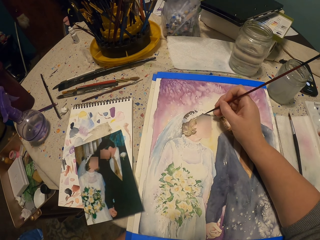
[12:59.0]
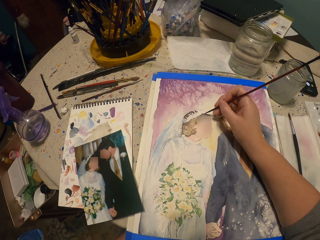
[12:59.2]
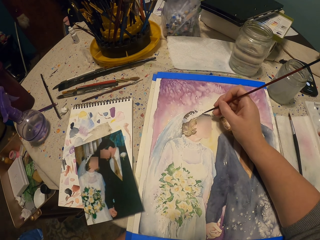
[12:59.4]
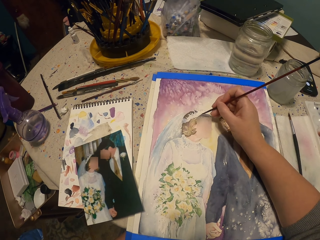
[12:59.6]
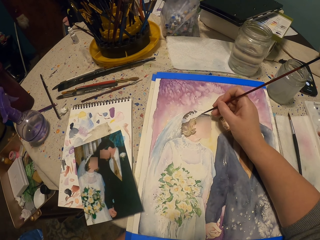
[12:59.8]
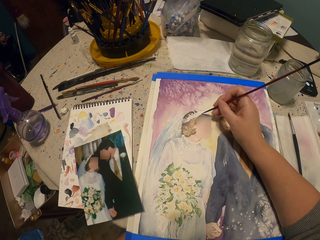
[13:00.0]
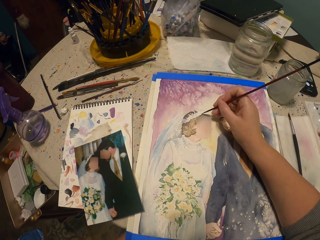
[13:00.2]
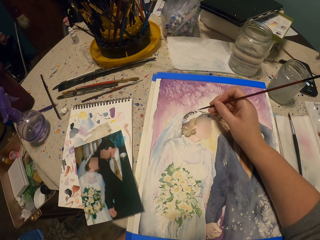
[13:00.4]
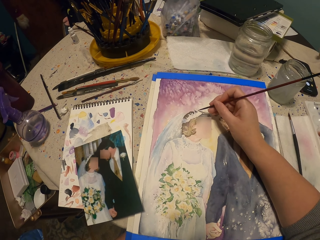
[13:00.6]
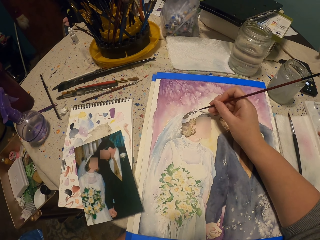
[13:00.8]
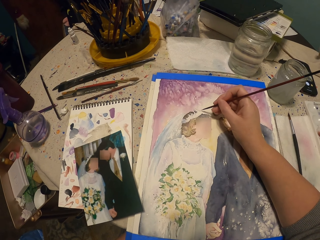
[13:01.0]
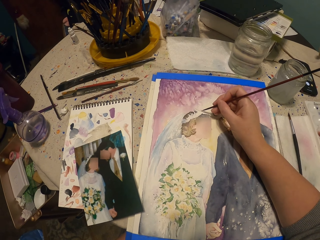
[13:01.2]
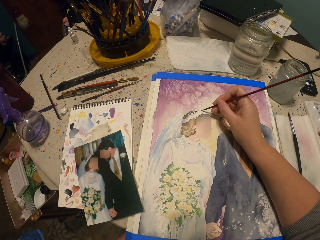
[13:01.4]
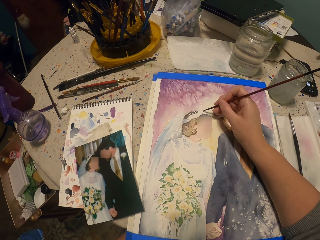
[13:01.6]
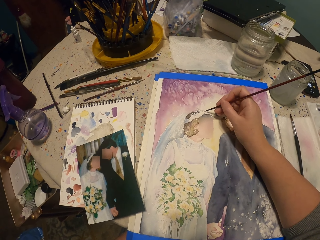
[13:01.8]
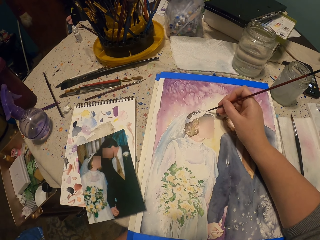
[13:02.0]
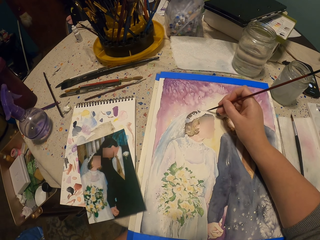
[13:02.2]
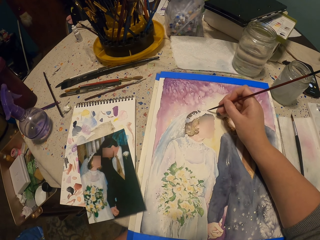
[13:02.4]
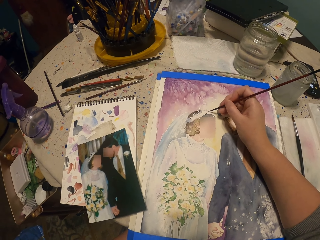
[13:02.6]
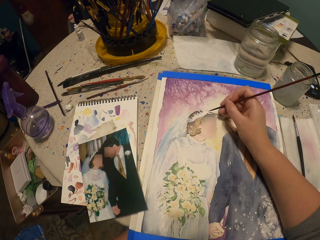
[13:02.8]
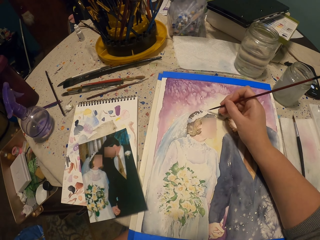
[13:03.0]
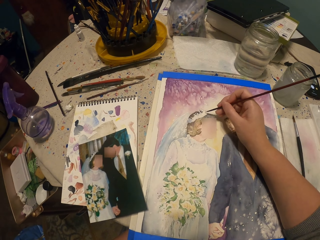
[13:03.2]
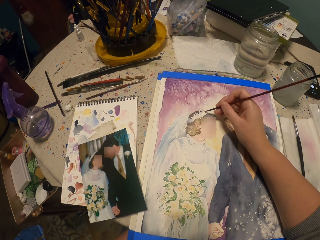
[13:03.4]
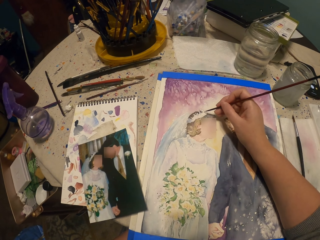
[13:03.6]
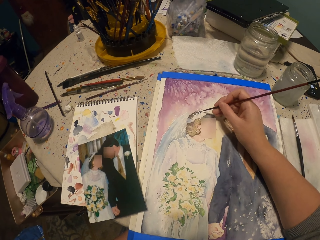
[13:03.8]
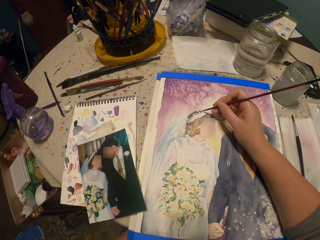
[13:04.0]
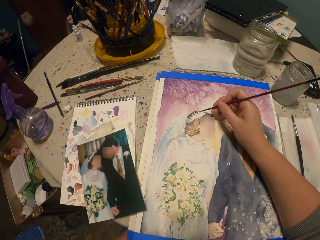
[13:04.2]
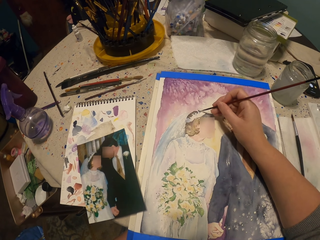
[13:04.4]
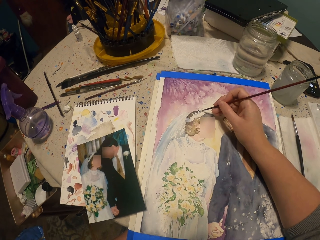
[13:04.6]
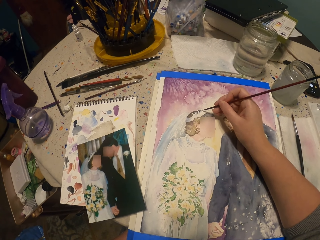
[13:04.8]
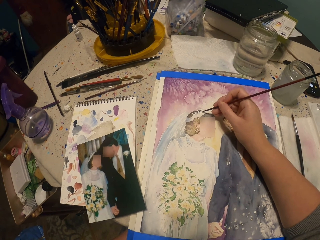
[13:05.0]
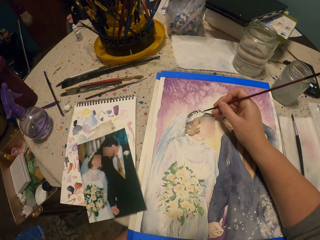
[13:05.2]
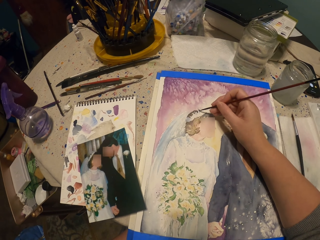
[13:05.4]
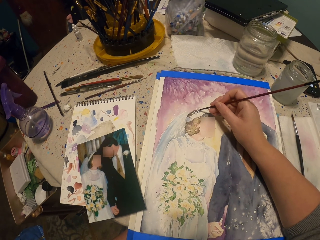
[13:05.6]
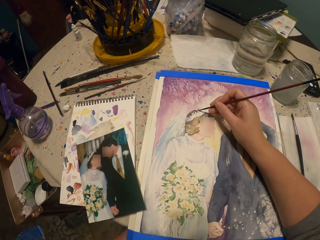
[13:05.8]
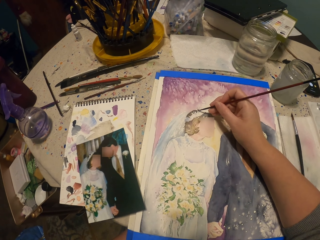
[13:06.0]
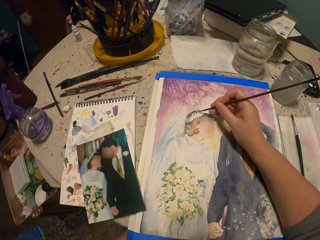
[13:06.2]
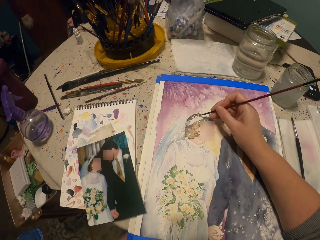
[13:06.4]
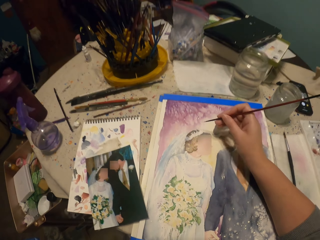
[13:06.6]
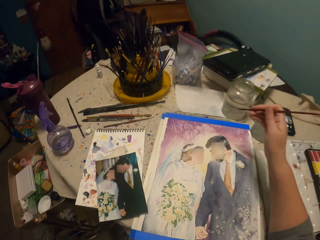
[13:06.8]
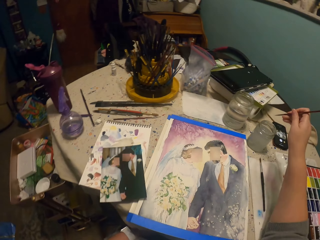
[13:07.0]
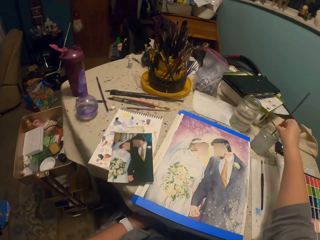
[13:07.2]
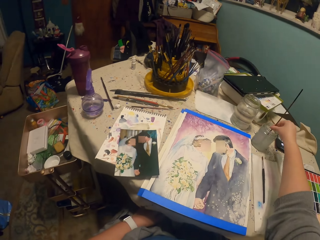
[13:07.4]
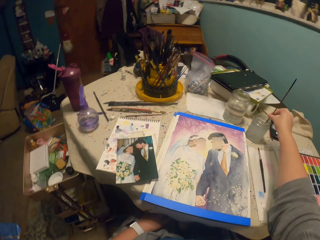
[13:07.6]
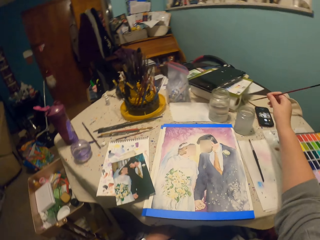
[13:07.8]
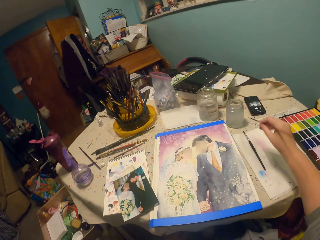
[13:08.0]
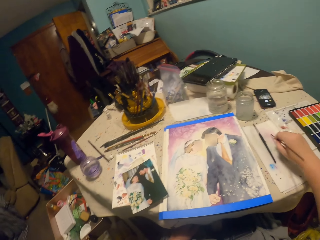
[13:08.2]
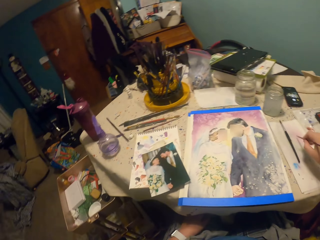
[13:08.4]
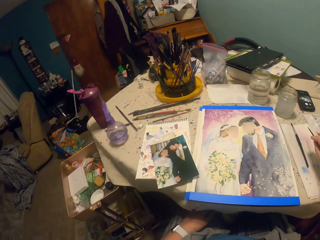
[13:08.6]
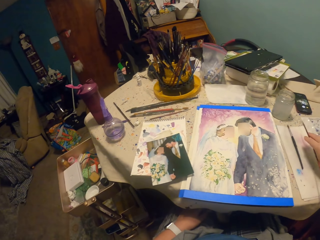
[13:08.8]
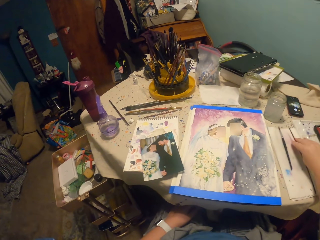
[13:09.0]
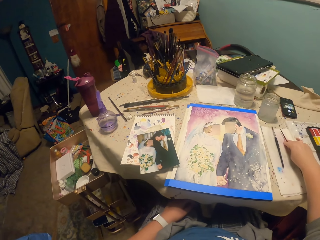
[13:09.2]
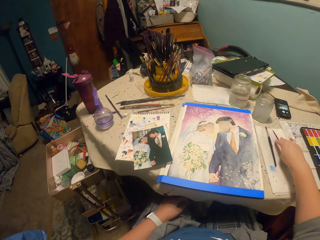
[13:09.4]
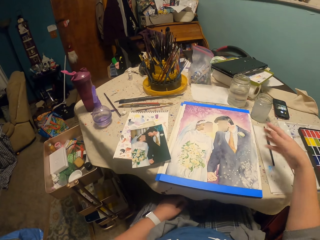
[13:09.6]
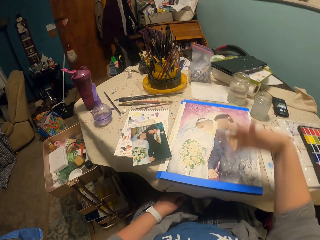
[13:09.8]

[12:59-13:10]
The camera wearer dips the painting brush or pen brush into the water. They put the pen brush on the table.

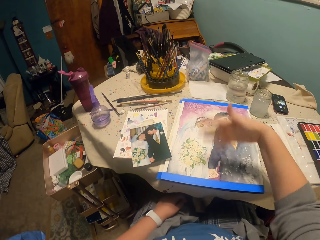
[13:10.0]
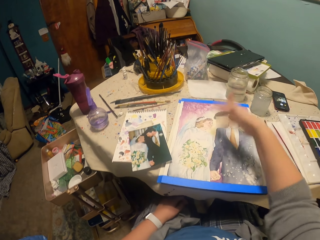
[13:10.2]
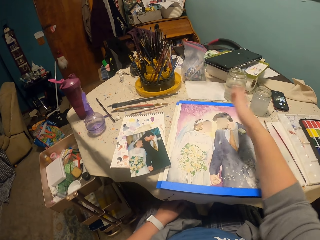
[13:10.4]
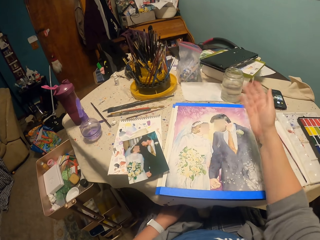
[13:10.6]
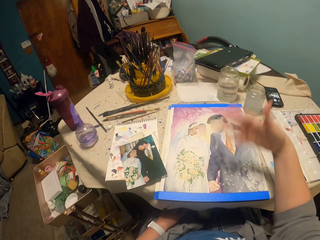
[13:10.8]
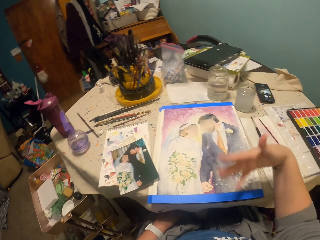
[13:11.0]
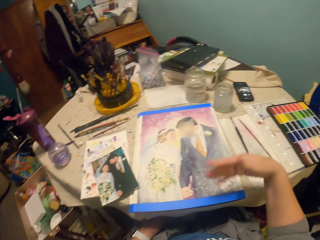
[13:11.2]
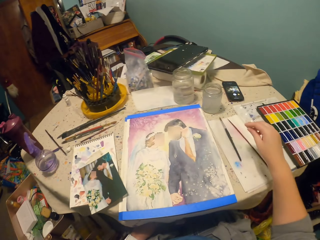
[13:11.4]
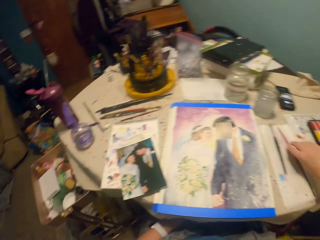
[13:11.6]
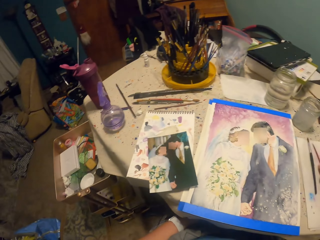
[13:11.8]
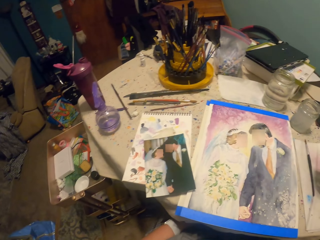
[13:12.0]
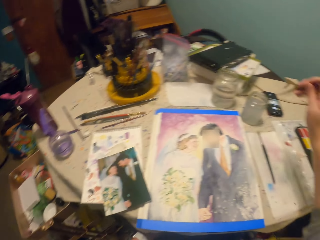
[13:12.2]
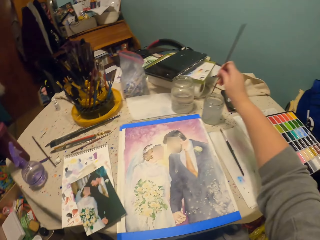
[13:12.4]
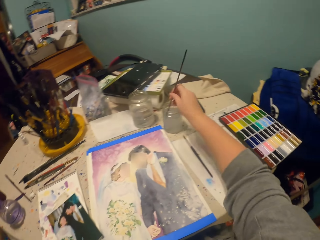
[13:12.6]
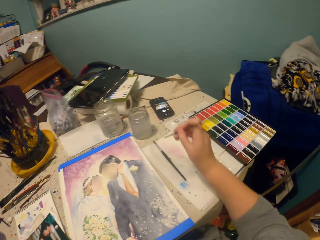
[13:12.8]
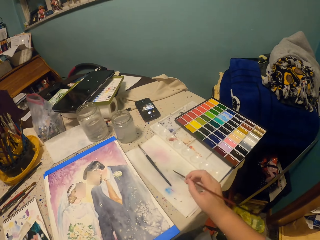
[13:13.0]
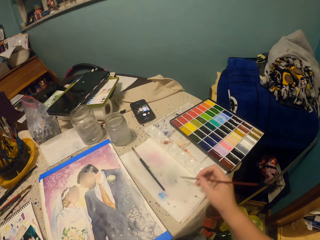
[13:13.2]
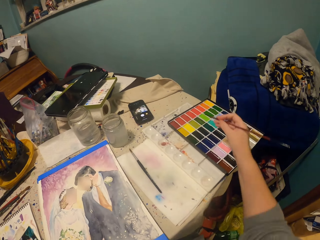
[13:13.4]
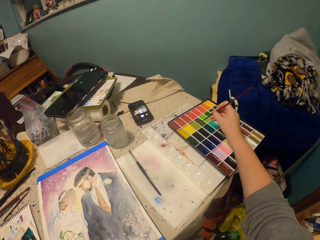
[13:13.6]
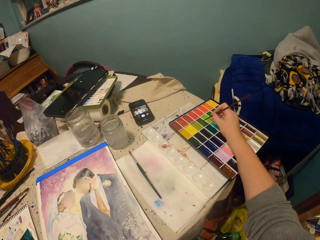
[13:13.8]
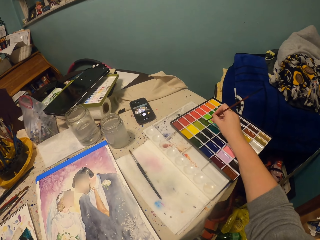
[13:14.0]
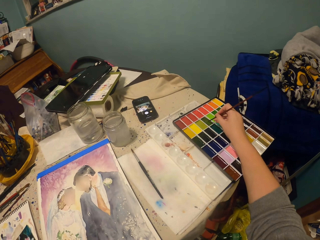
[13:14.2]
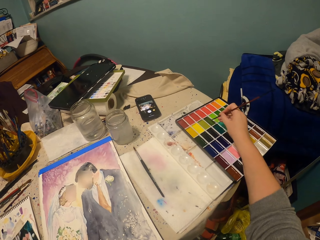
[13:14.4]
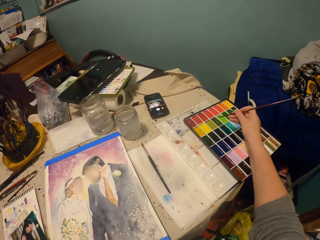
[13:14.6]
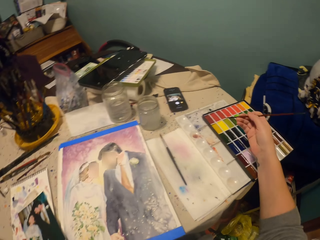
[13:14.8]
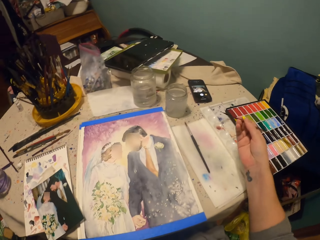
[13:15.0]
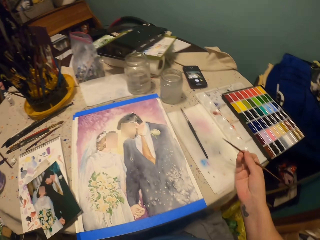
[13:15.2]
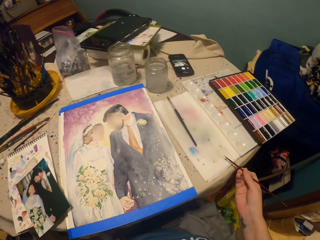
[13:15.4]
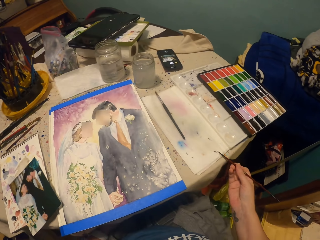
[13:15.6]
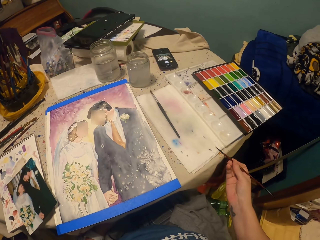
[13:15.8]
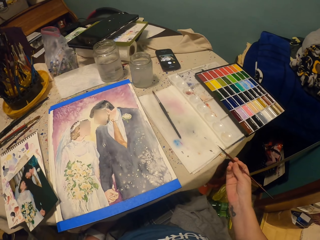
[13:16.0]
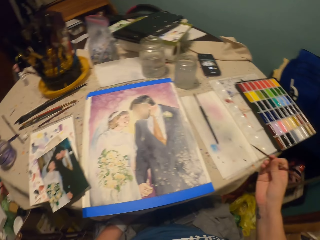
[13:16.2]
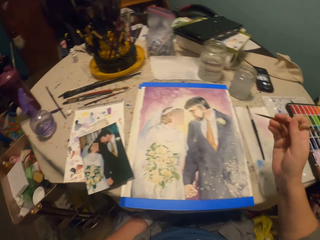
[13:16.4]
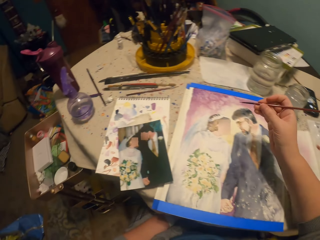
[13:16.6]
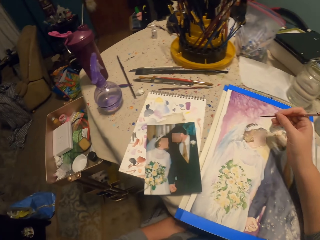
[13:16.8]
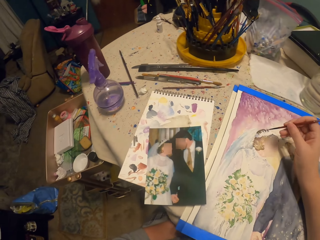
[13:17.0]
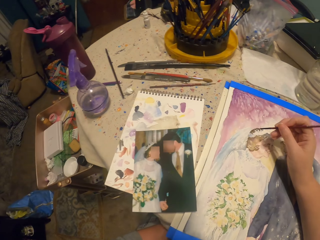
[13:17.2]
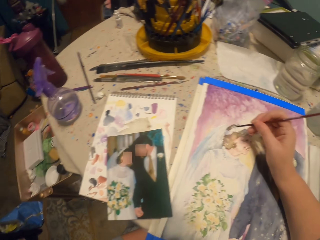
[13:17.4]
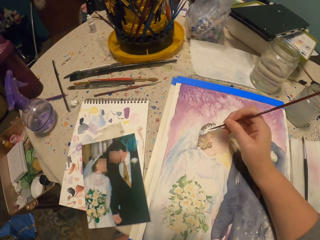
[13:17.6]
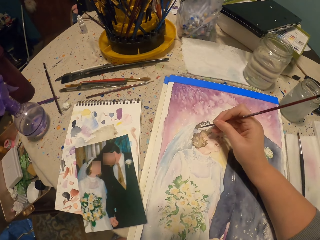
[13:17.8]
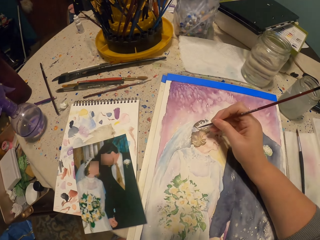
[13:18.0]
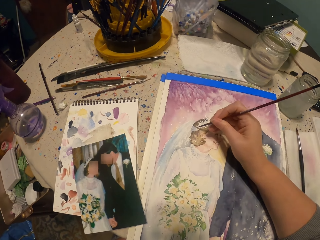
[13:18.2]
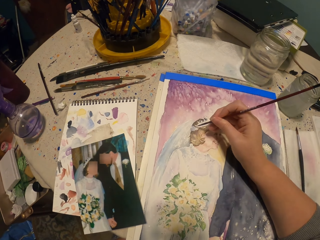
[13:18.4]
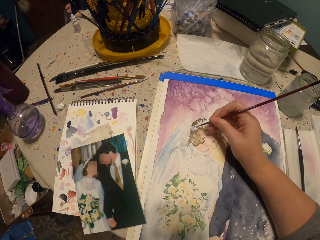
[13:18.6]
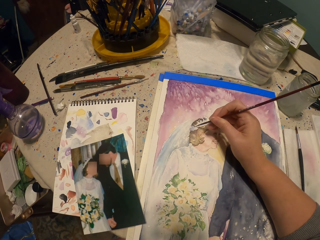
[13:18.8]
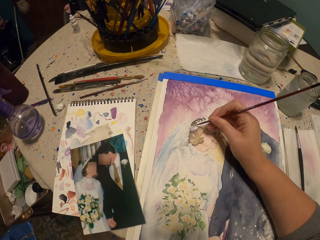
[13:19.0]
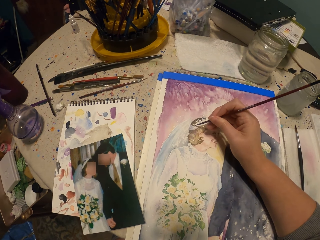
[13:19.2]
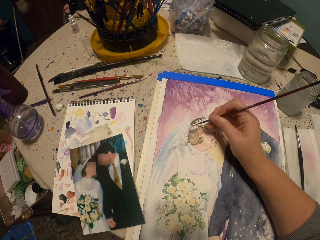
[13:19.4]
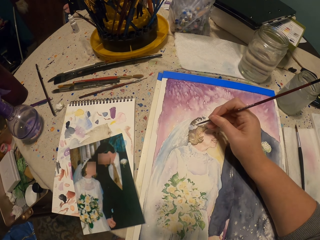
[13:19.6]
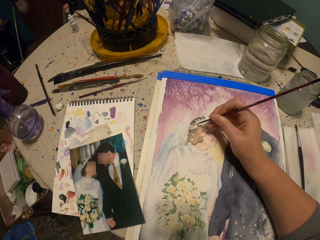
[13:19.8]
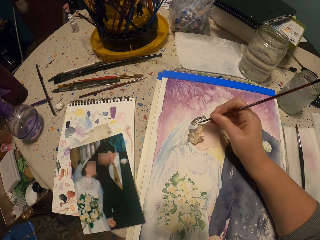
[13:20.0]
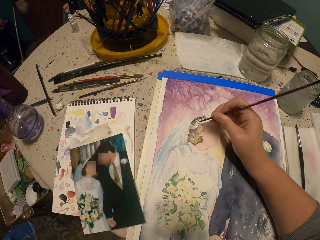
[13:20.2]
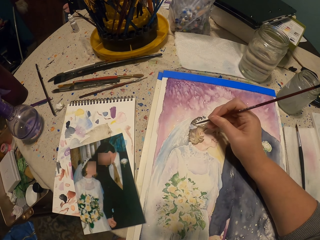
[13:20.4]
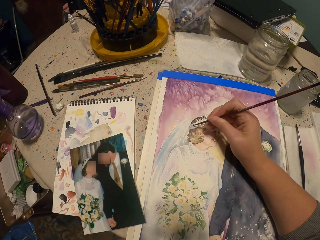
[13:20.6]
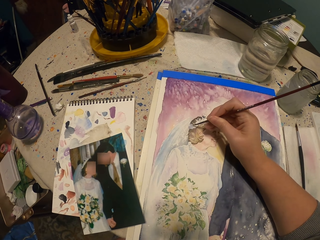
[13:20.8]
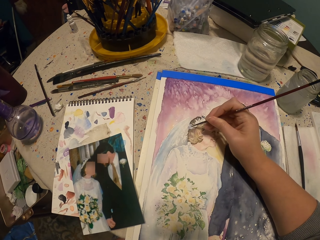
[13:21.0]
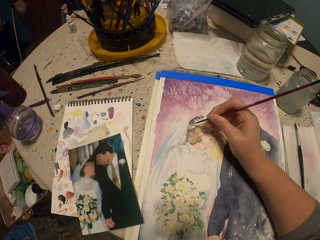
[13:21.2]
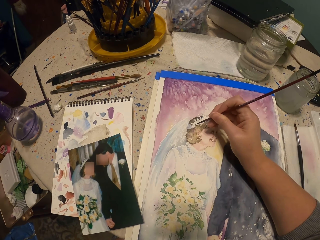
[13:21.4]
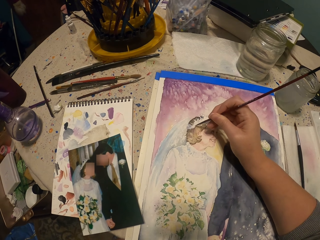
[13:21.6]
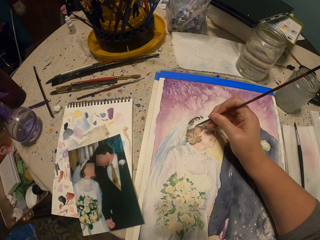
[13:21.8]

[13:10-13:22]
The camera wearer blows the picture with the hand. They move the hand. They dip the painting brush or pen brush into the water. They wipe the pen brush on the paper. They apply paint. They rub the pen brush in the ink container. They wipe the pen brush on the paper. They paint a picture with the pen brush.
